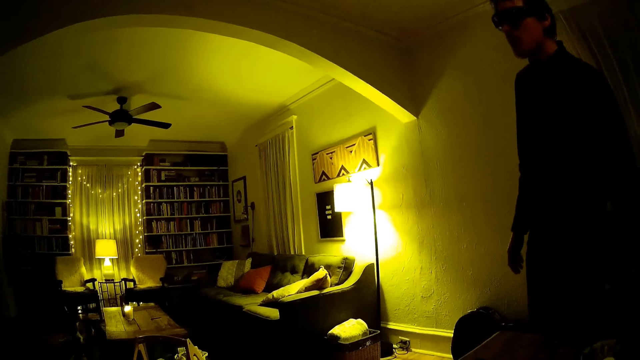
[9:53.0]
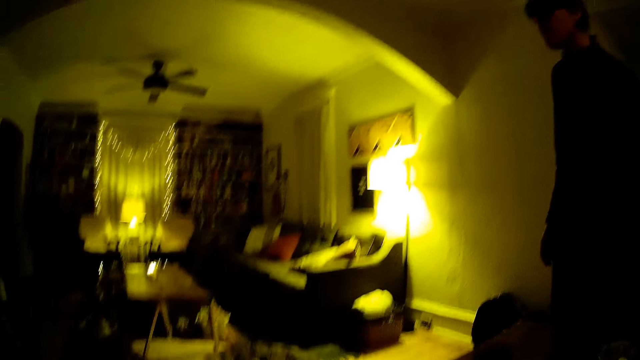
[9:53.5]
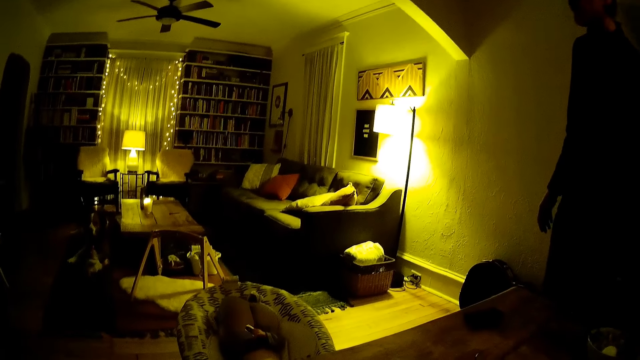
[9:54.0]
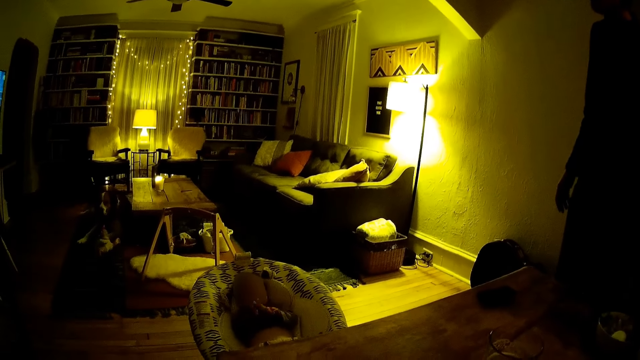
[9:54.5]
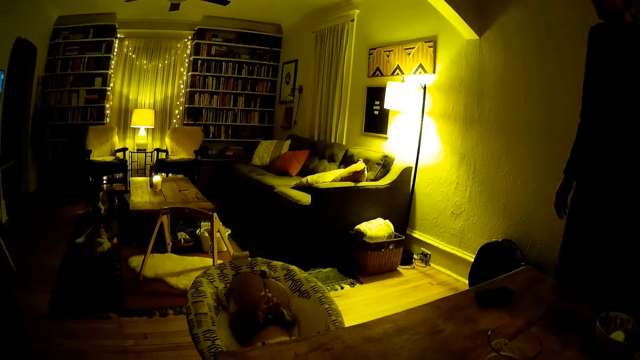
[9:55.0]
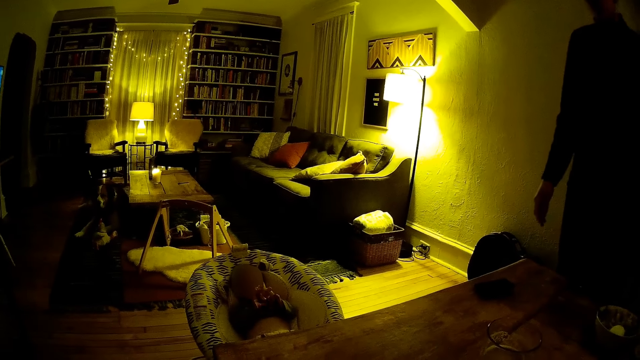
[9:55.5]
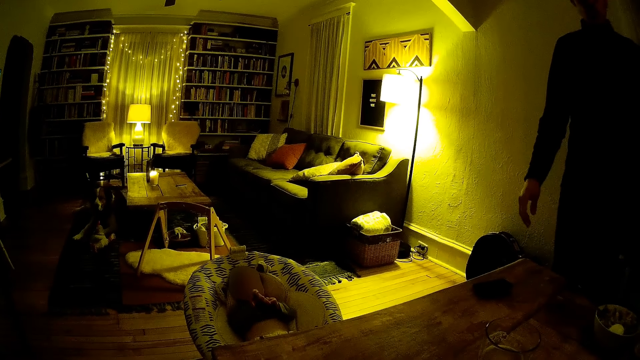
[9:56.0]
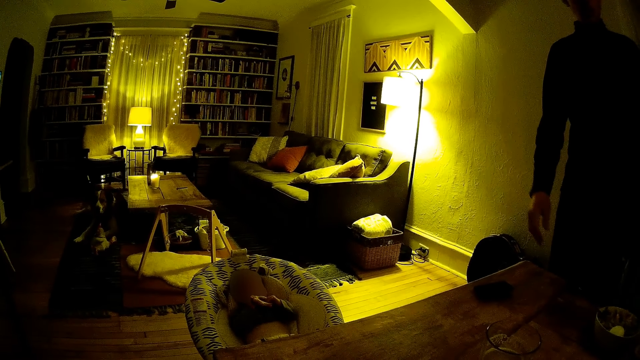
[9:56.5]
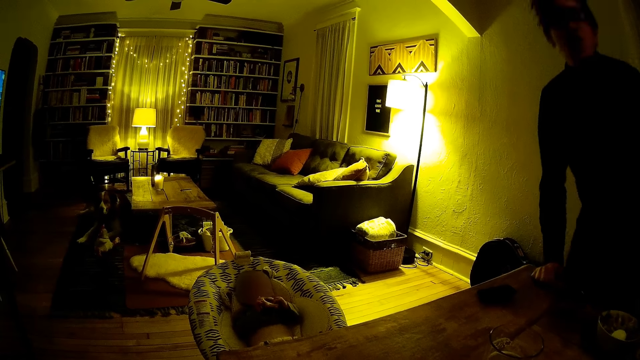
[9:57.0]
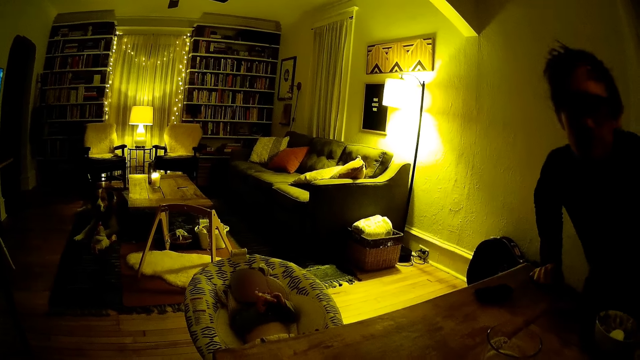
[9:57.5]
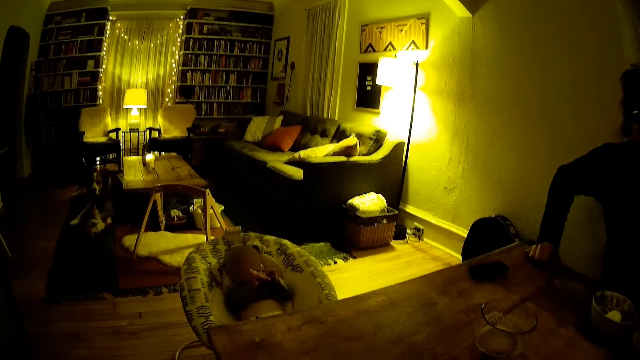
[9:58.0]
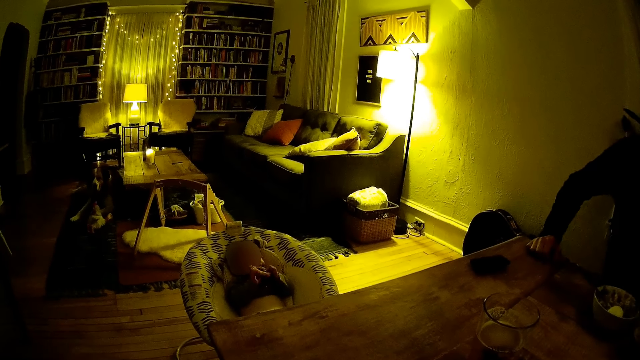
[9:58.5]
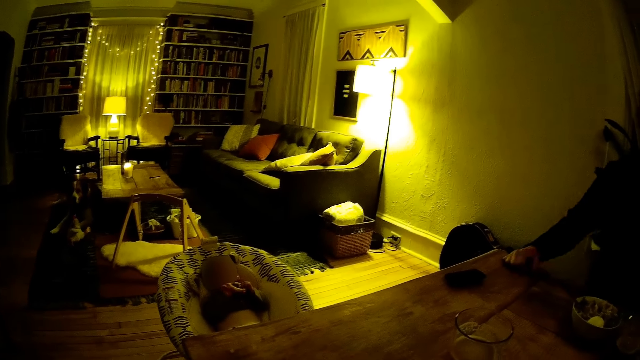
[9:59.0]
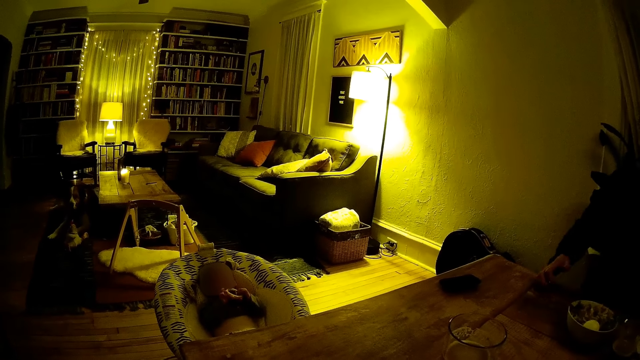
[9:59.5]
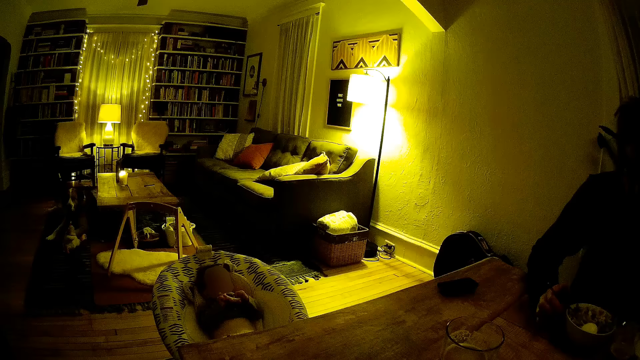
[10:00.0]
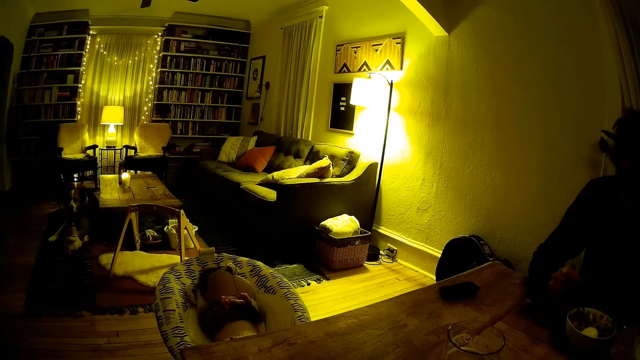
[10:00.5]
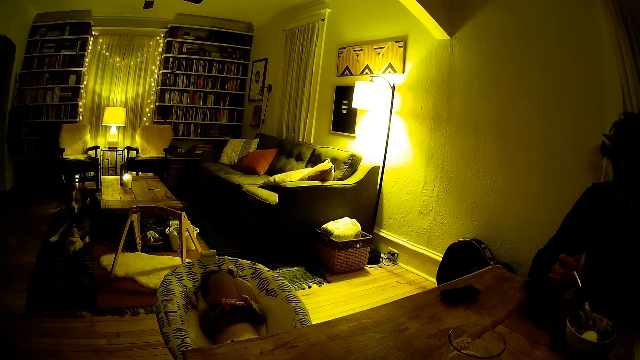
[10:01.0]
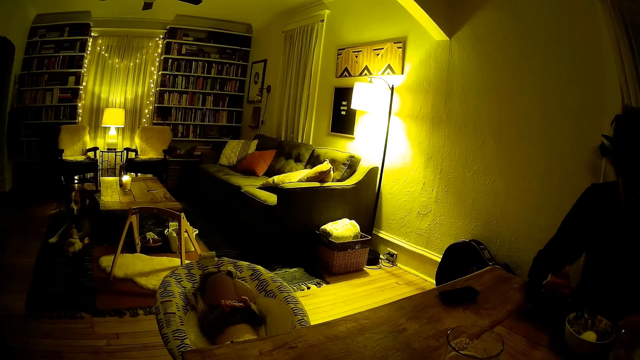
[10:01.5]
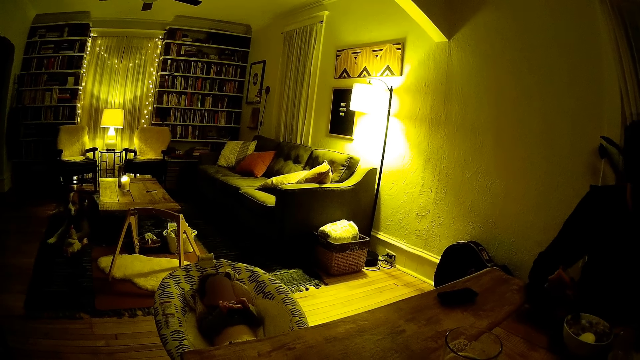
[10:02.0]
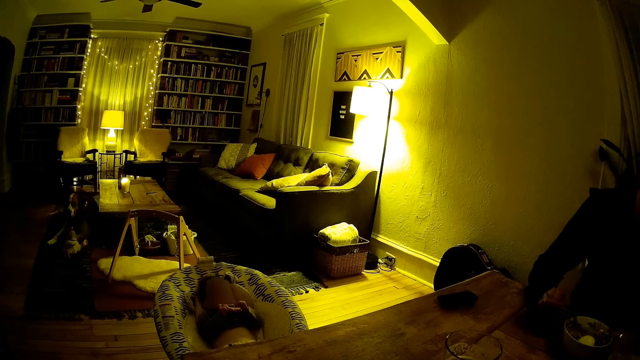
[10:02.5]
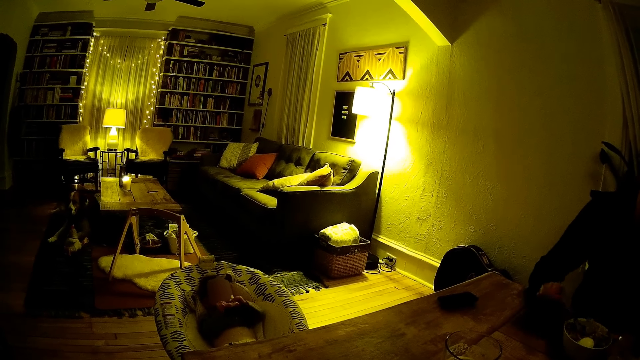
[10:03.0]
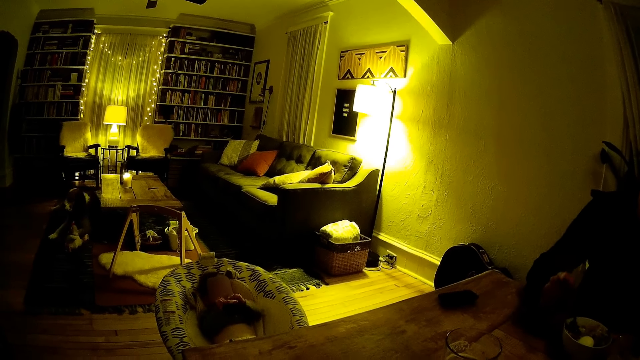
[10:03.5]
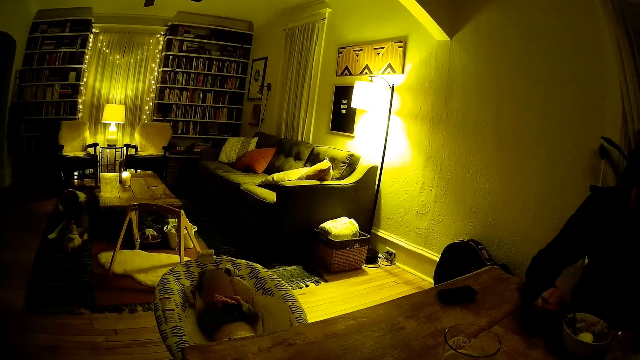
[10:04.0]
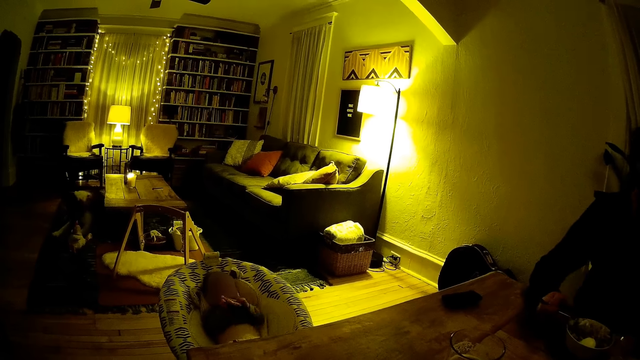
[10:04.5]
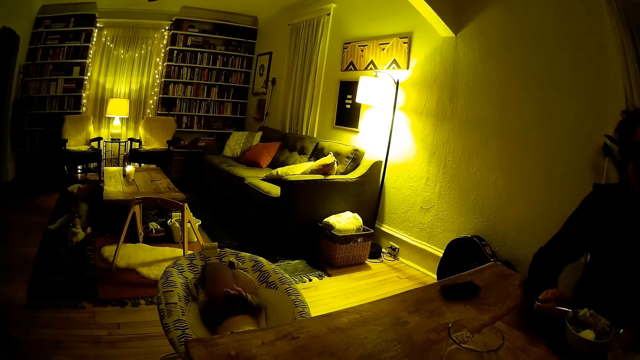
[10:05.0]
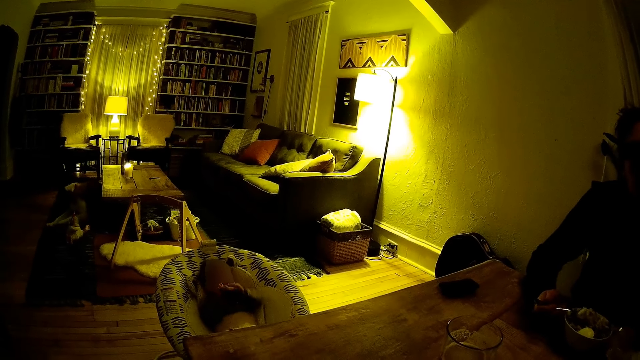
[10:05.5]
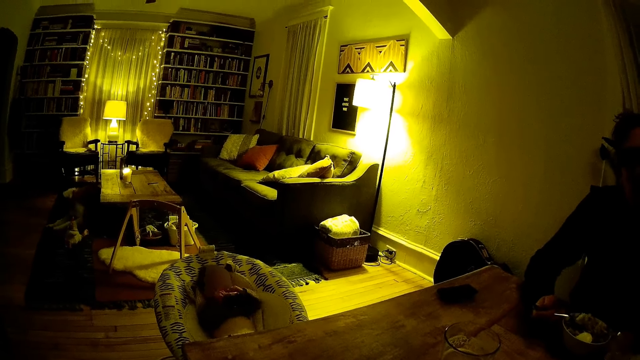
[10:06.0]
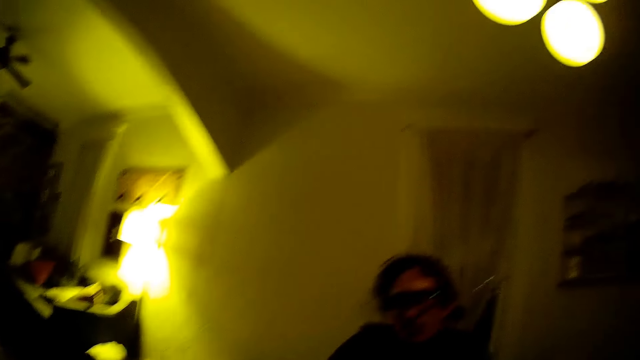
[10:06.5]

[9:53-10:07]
A man places a glass on the table. He stands in the room. The man places his right hand on the table and sits on a chair at the dining table. The man eats rice from the plate with a spoon in his right hand. The man picks up the spoon with the right hand on the table. The man converses with the camera wearer. The man turns food with the spoon in the bowl.

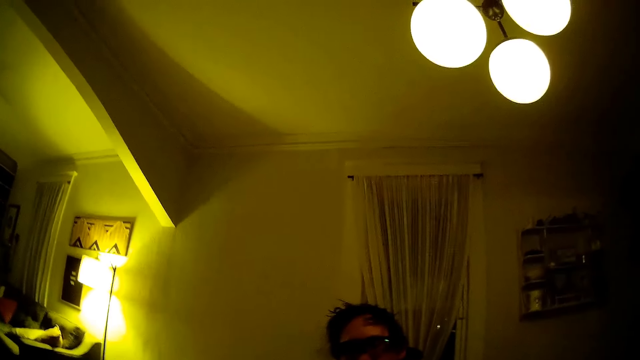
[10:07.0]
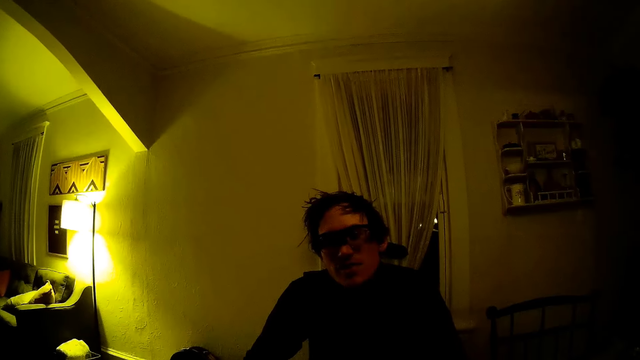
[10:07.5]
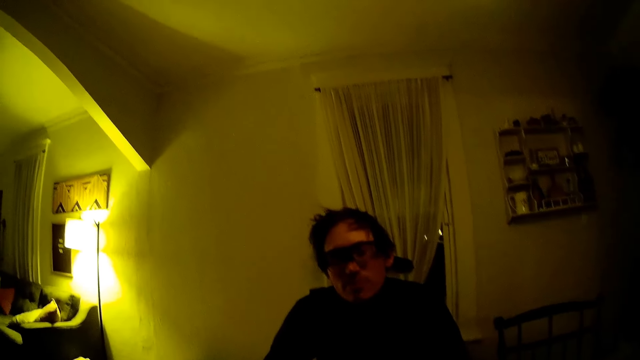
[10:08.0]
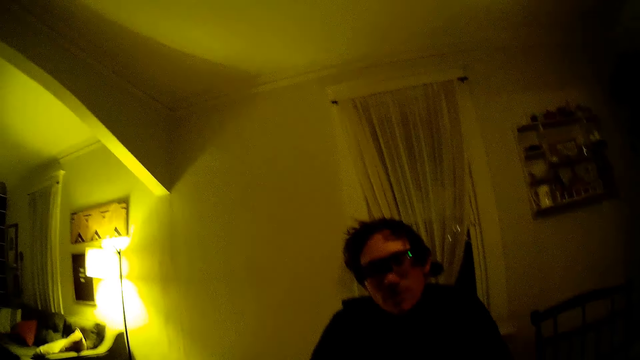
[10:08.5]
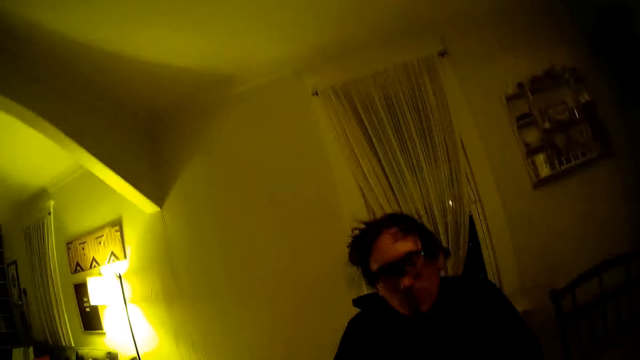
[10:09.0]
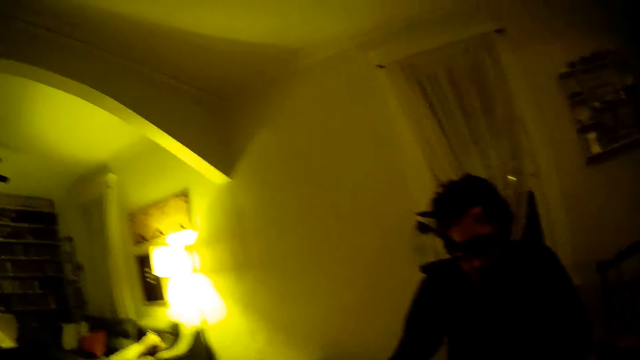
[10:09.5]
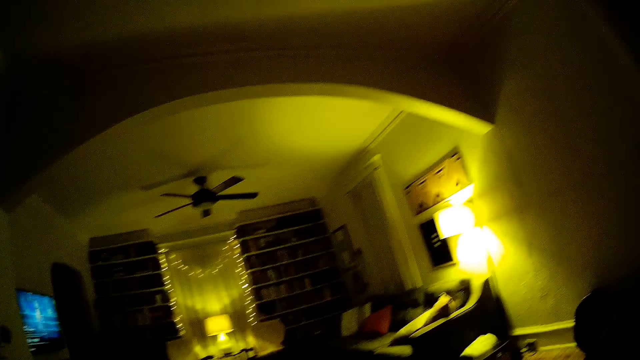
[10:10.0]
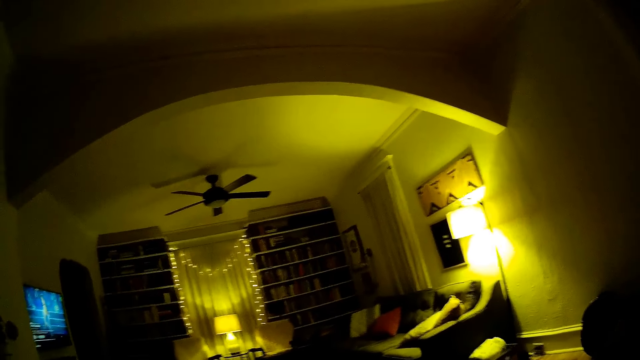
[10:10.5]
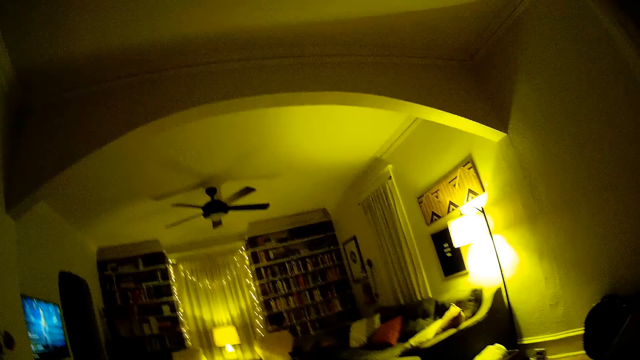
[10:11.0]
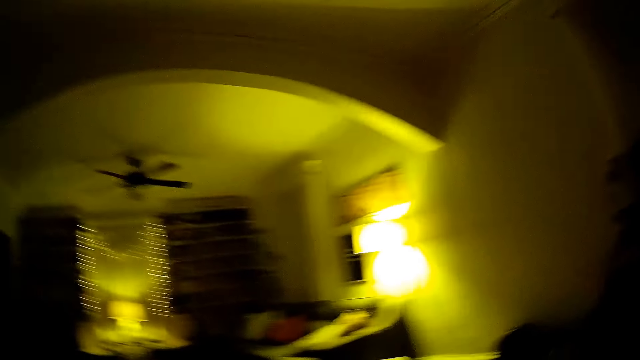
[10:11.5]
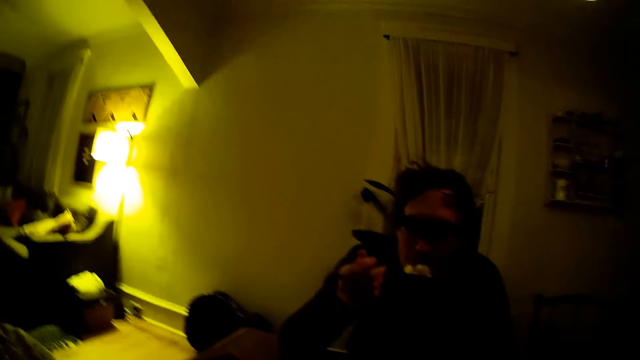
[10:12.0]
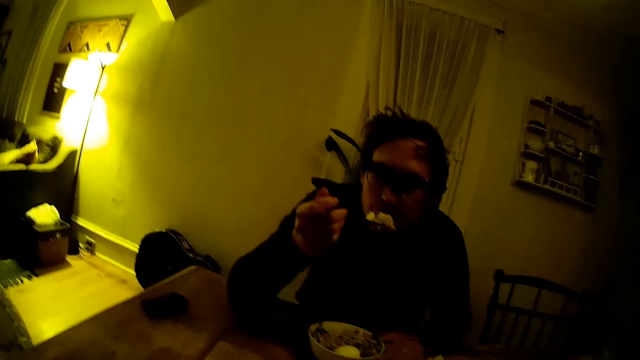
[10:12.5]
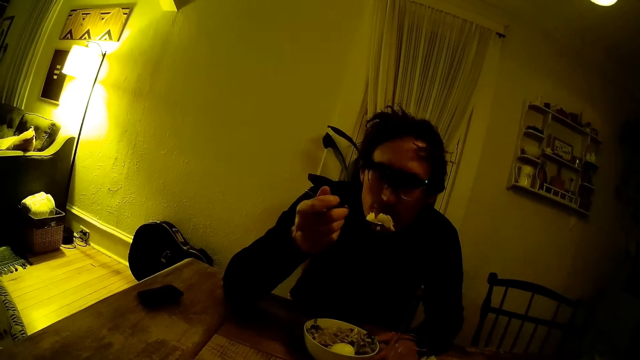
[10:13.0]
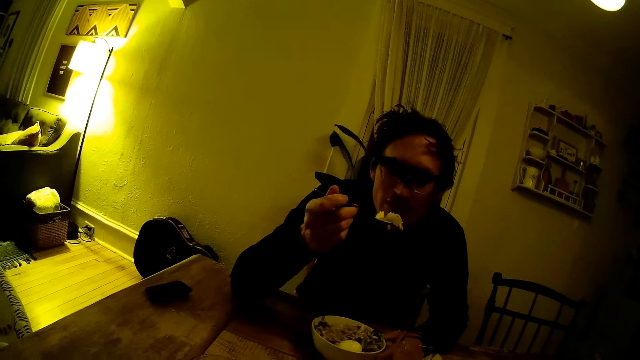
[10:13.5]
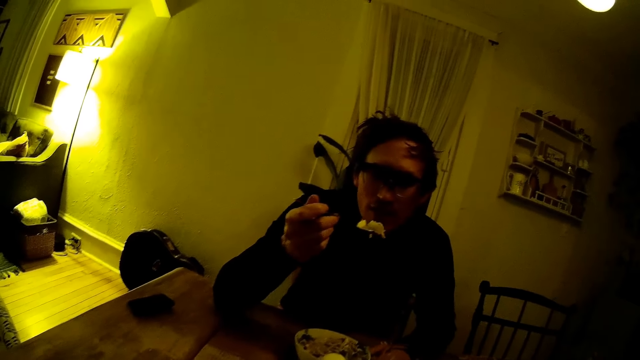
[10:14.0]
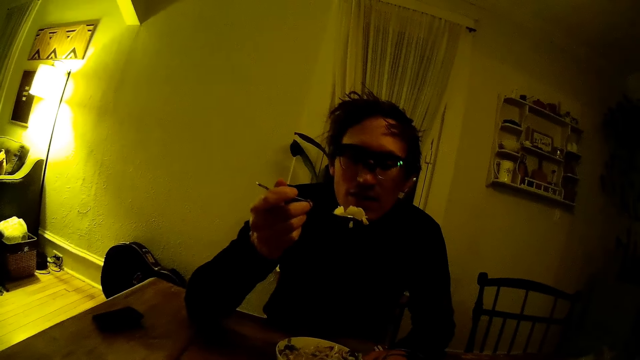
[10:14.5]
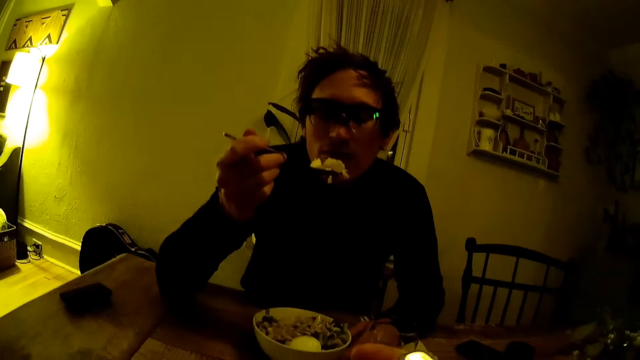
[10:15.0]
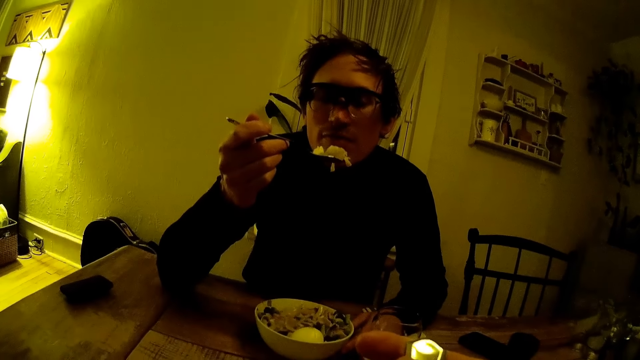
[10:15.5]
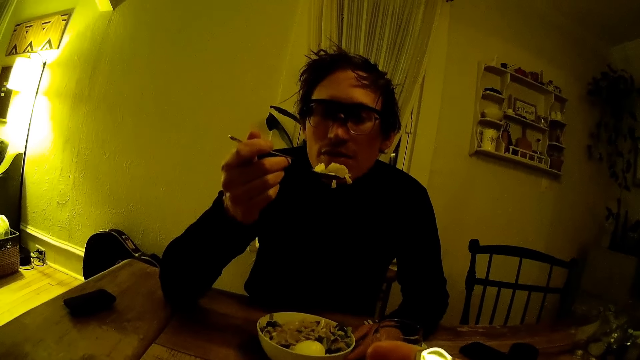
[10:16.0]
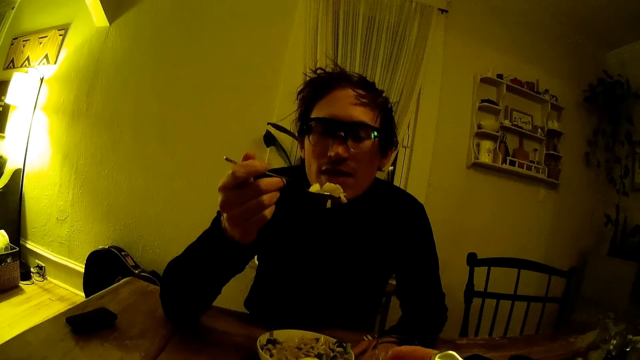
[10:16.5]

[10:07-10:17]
A man sits on a chair in the room. The man converses with the camera wearer in the room. The man holds food with a spoon on the table.
